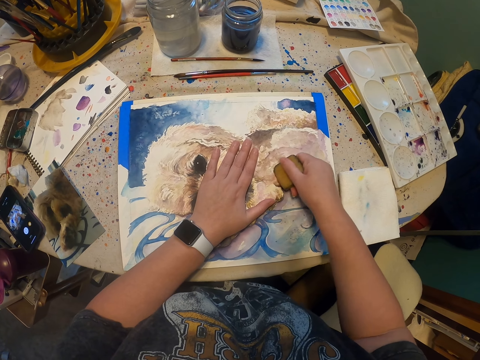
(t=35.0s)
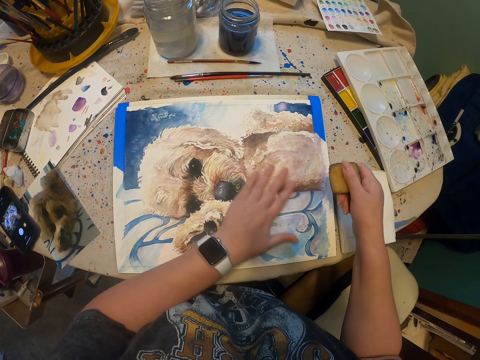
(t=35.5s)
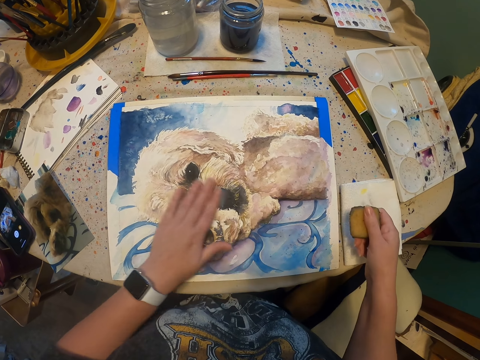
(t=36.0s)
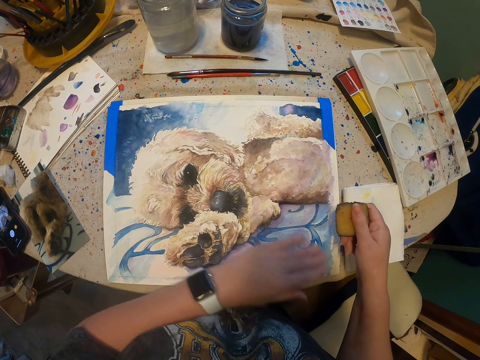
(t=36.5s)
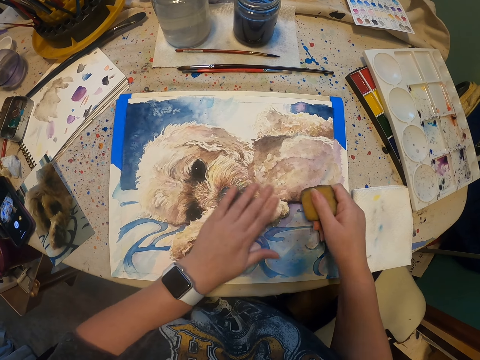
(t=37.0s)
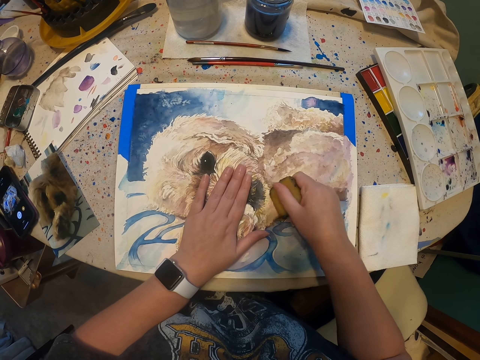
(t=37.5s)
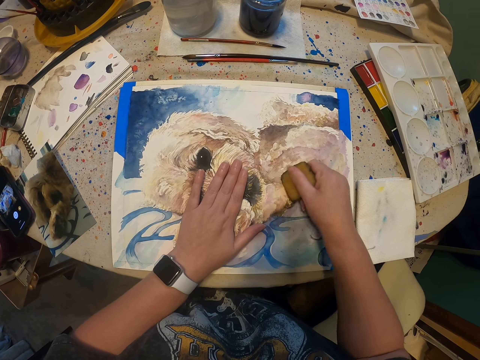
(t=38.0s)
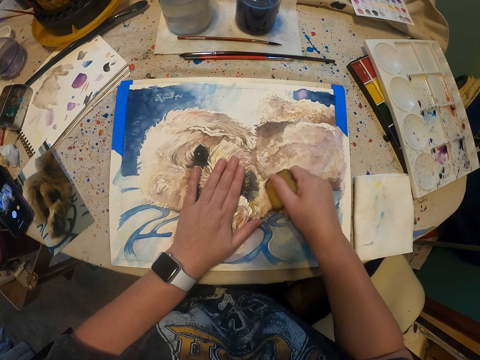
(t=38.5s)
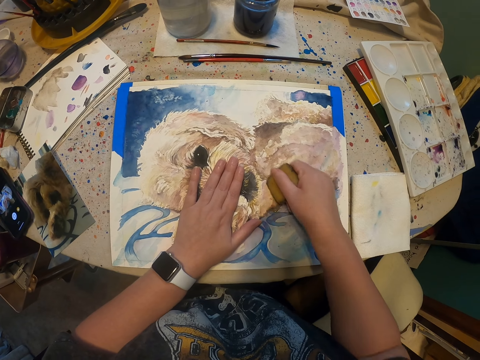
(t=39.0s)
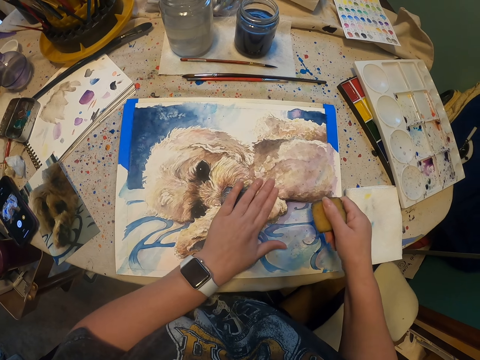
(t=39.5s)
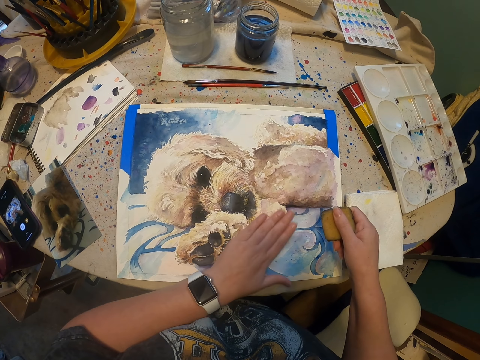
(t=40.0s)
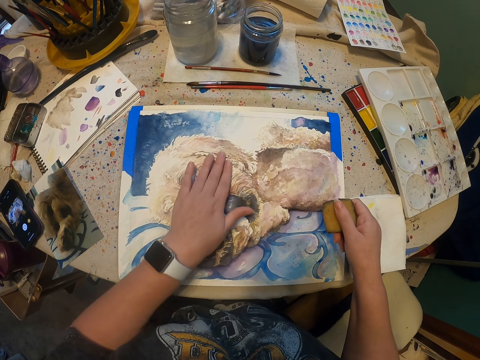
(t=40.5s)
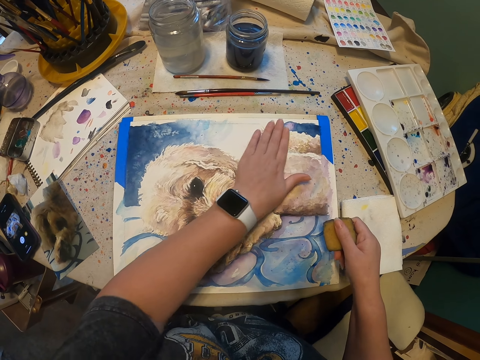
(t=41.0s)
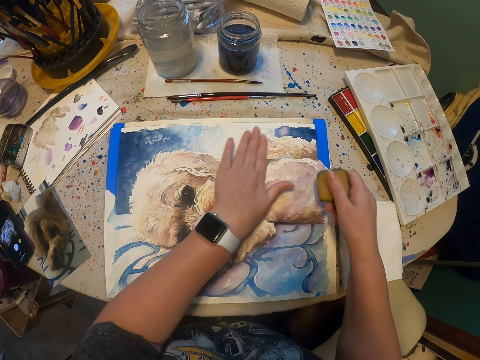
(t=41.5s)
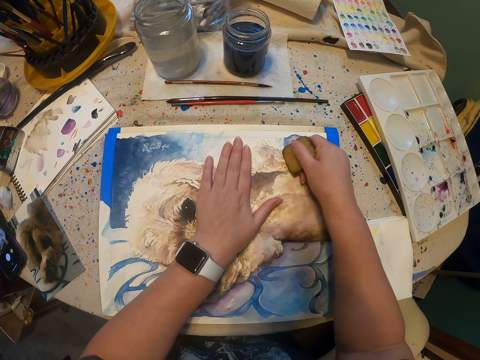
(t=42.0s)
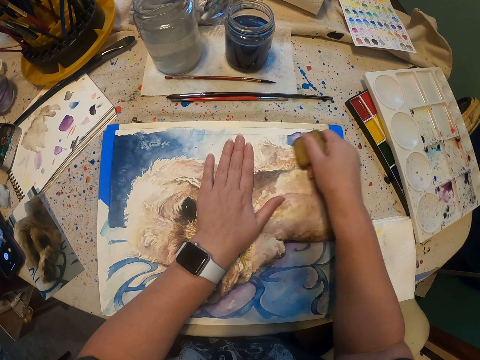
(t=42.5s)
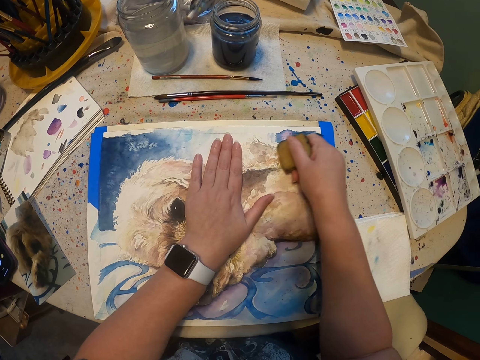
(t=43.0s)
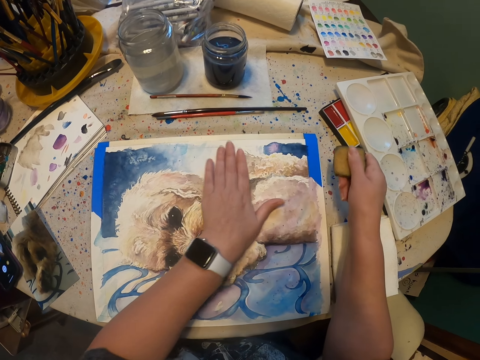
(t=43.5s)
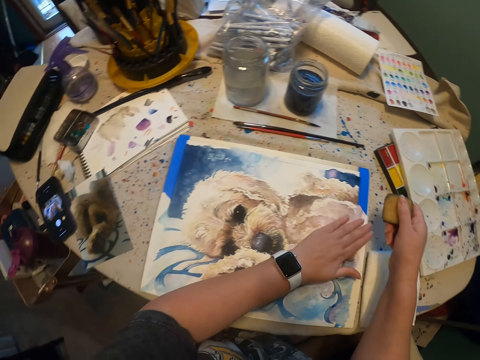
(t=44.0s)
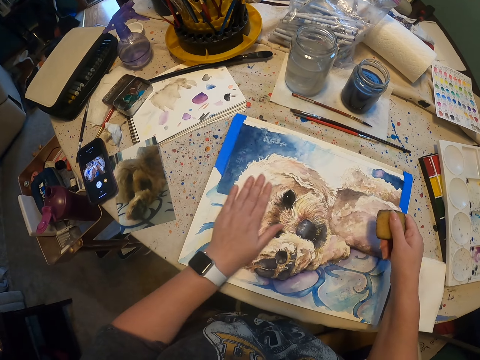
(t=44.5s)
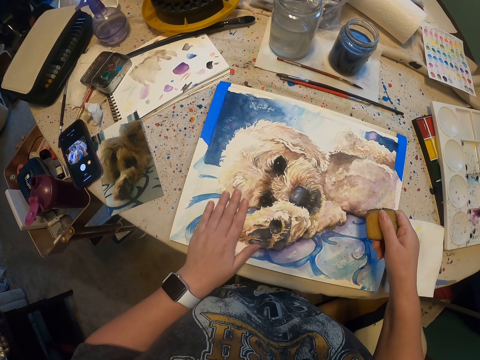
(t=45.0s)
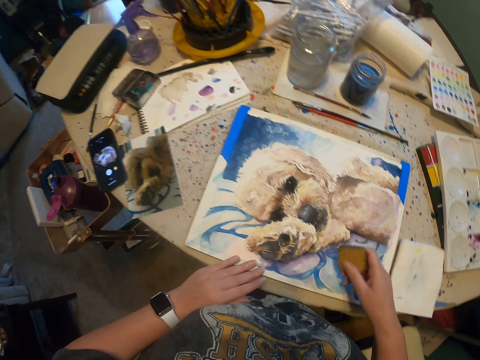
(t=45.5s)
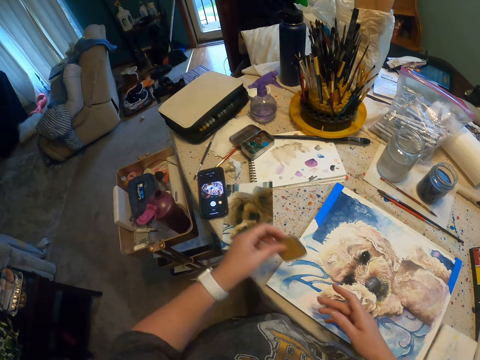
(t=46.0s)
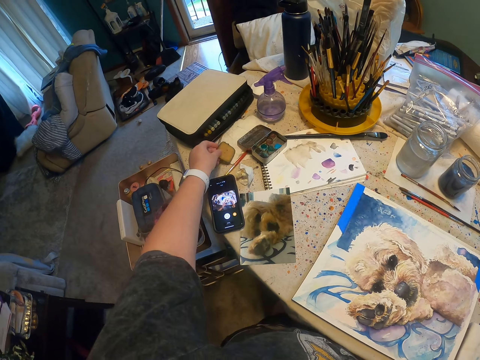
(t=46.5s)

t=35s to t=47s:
The camera wearer moves the hand. They rub the drawing with the hand. They erase the drawing. They rub the drawing with the hand. They erase the drawing. They rub the drawing with the hand. They pass the eraser to the left hand. They put the eraser on the table.

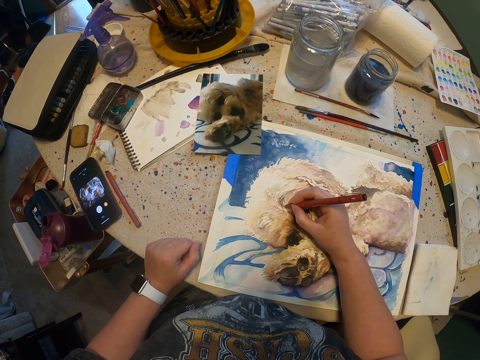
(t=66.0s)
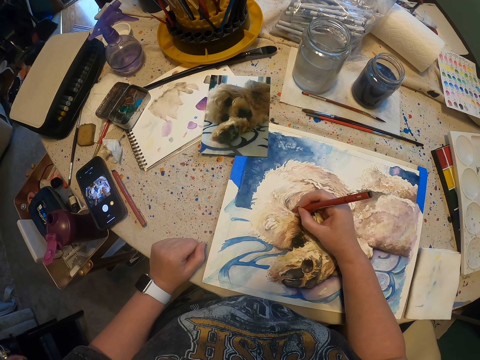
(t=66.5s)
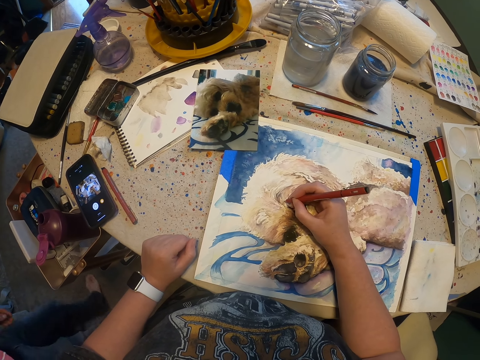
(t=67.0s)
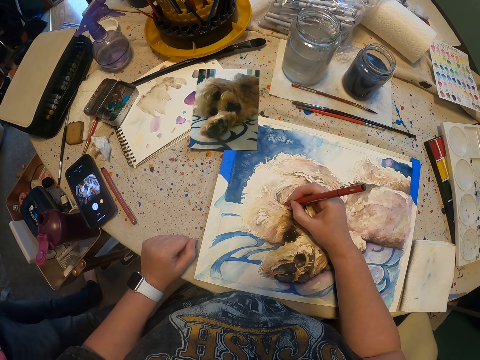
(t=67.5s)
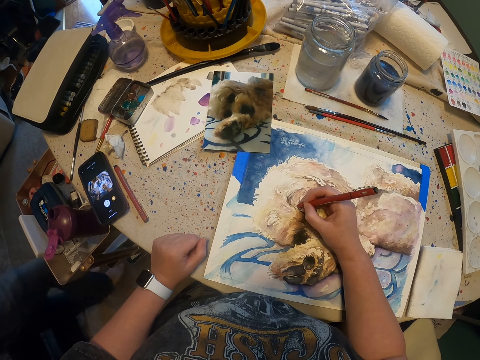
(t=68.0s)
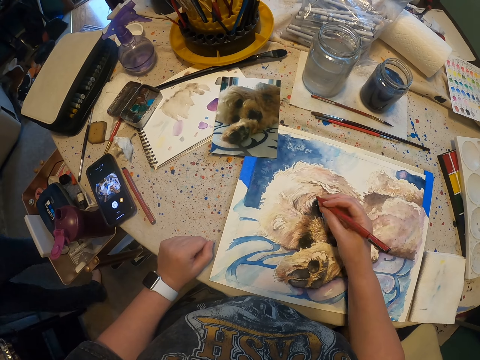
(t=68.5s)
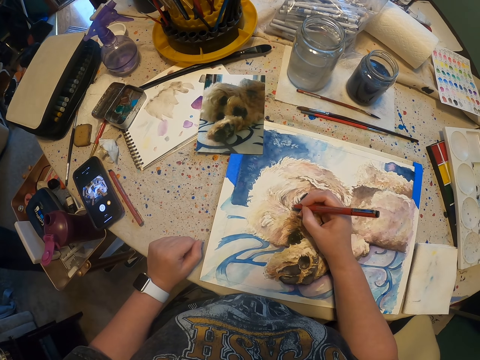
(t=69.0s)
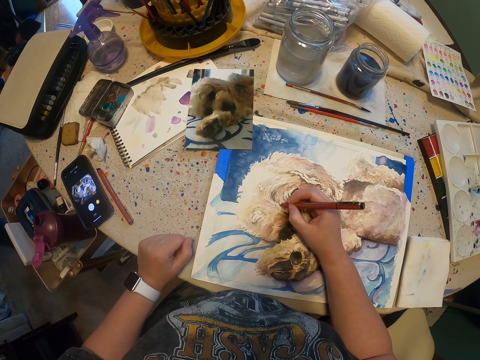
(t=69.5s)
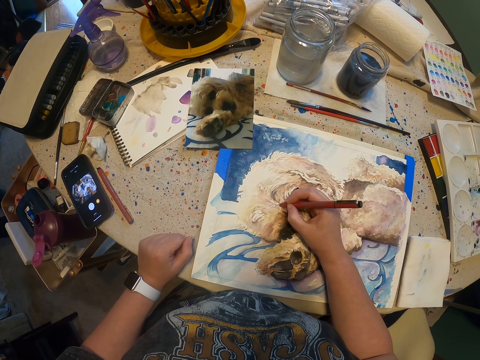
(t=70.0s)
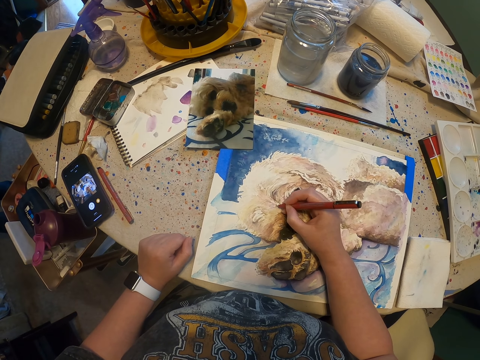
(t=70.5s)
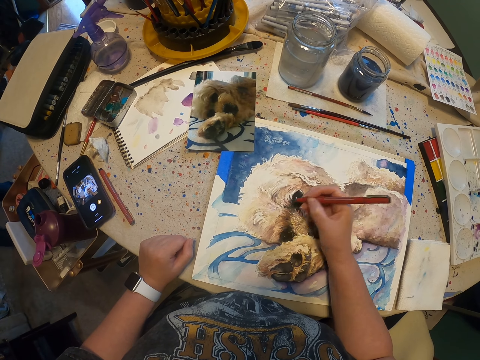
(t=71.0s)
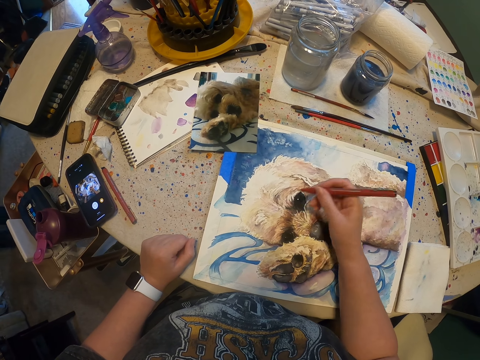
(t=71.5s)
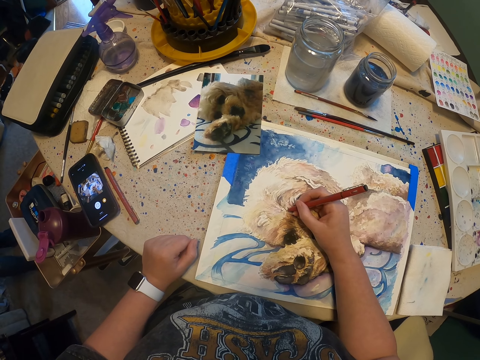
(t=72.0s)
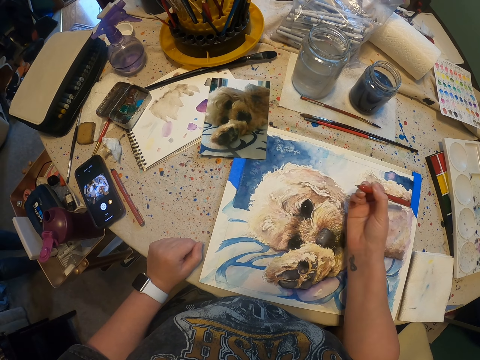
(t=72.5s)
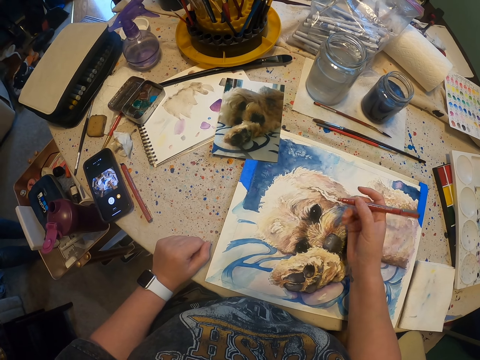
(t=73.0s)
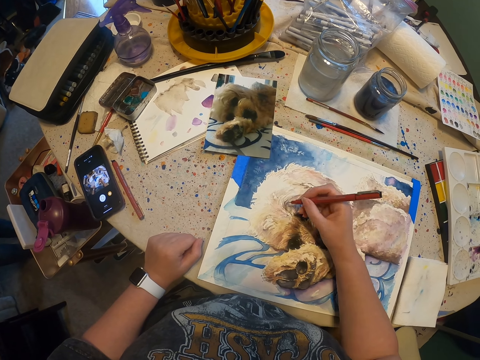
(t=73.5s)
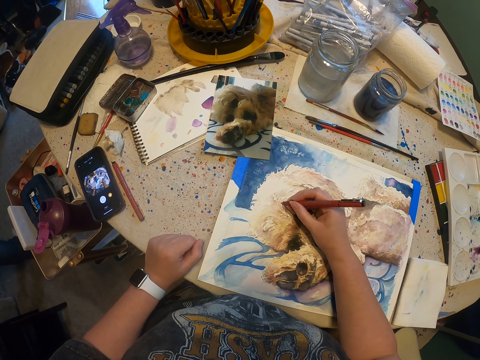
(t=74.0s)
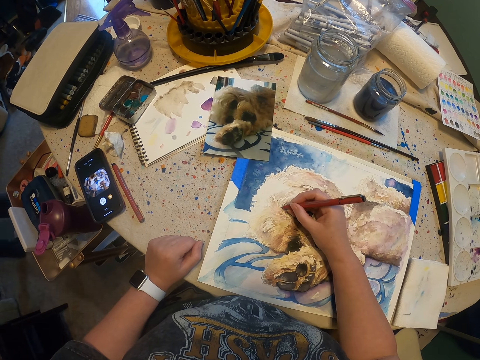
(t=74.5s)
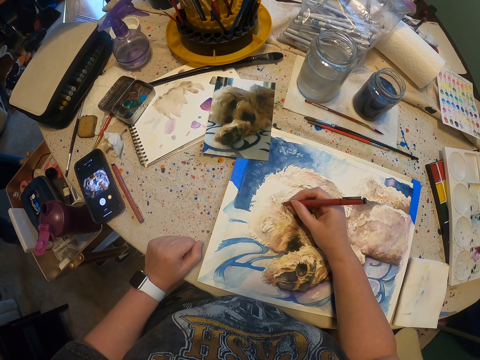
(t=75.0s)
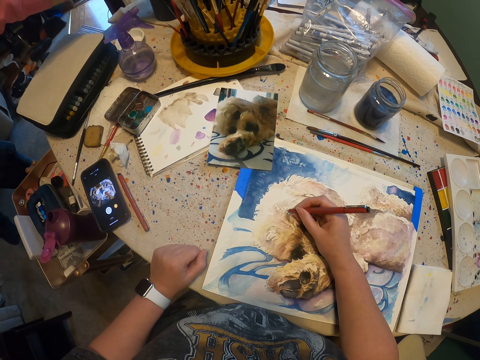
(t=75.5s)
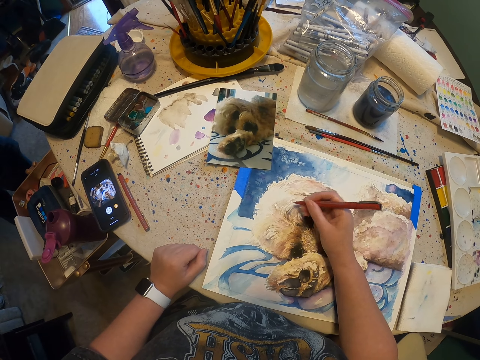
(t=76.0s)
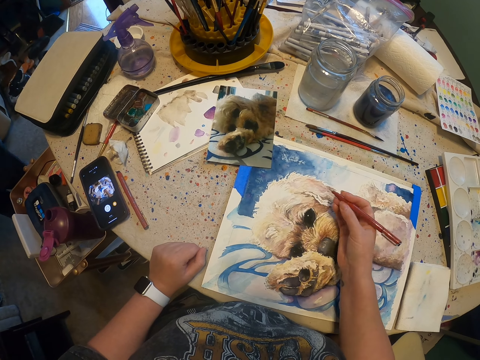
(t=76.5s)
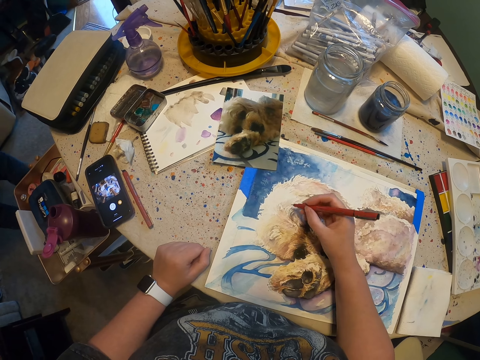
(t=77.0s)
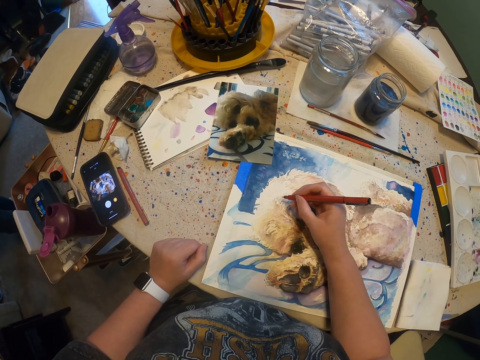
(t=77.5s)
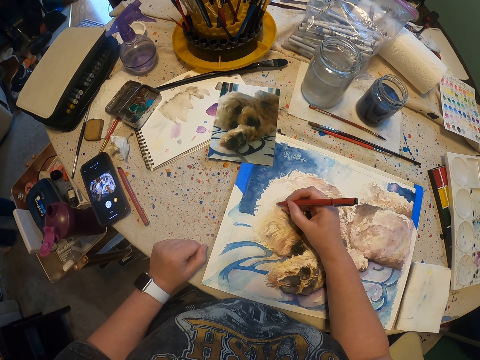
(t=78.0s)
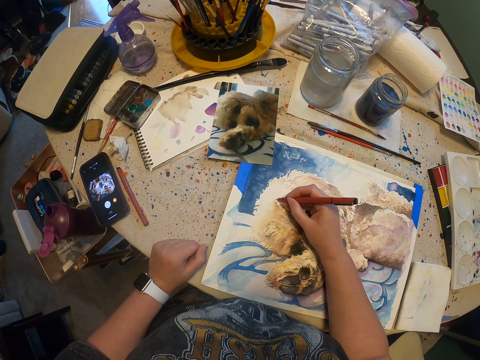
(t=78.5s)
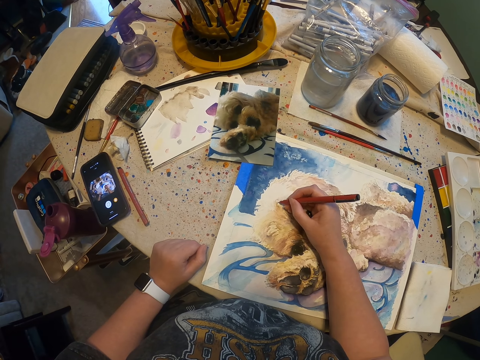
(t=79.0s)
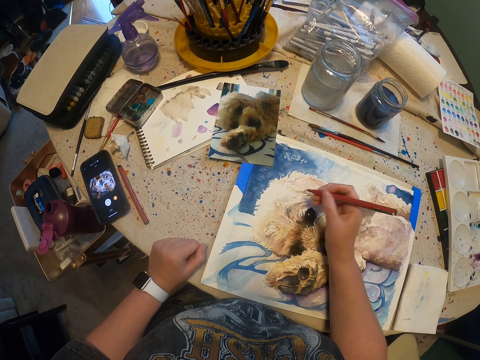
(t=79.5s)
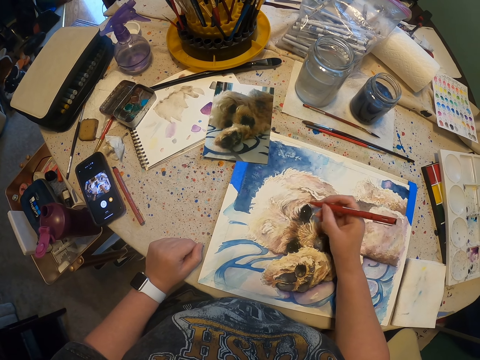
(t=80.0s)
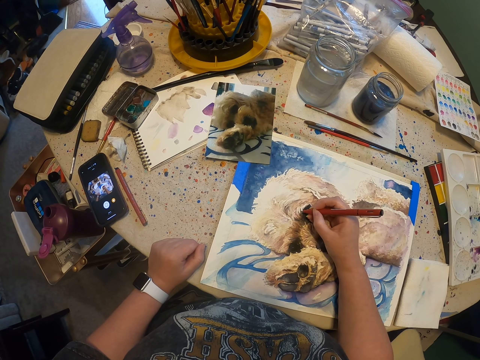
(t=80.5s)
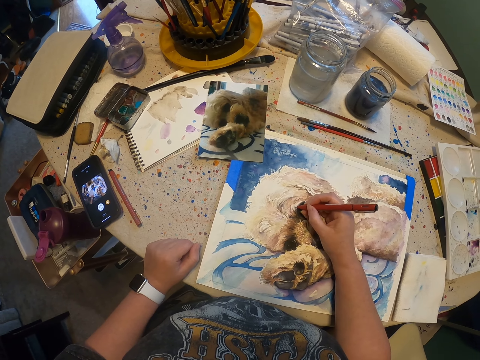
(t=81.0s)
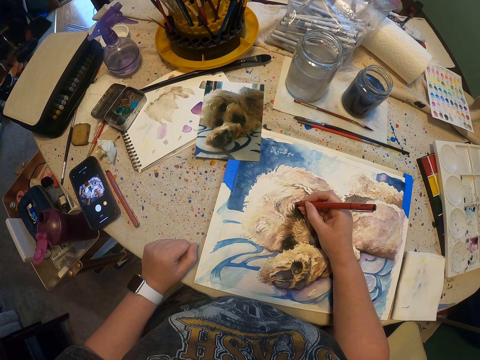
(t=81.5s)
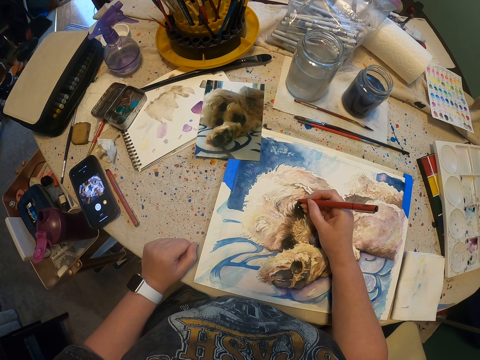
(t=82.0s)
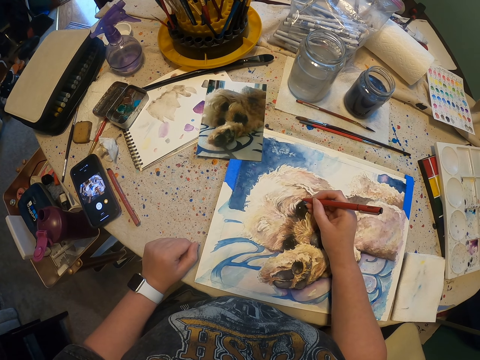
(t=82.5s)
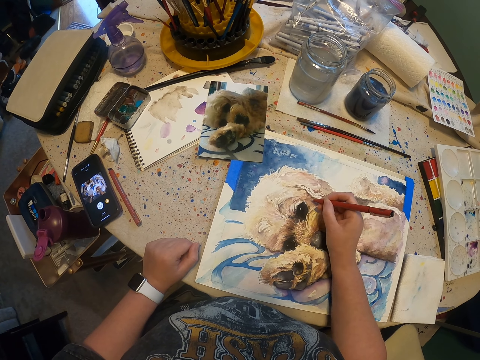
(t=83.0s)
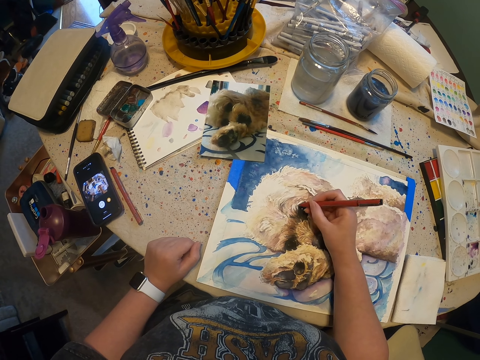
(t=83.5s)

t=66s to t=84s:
A man steps forward. The camera wearer draws with the pen. They draw with the pen again. The man picks up the bottle. The camera wearer draws with the pen. The man steps forward. The camera wearer draws with the pen.
